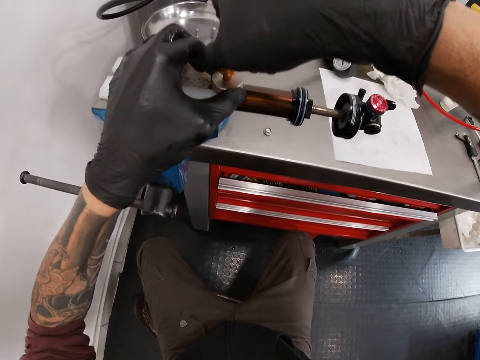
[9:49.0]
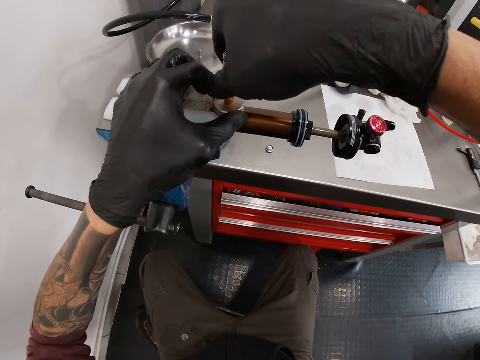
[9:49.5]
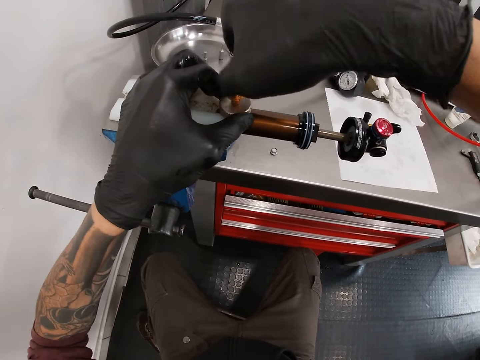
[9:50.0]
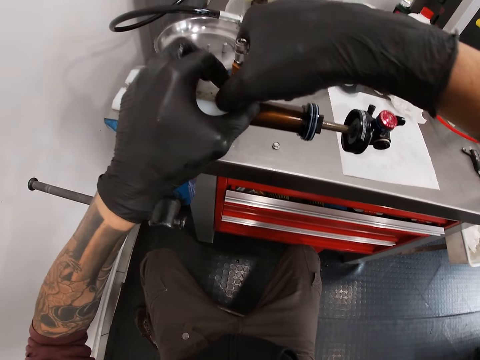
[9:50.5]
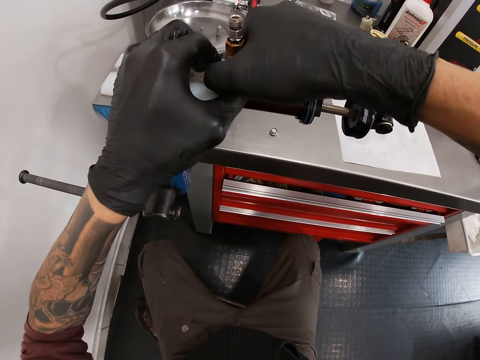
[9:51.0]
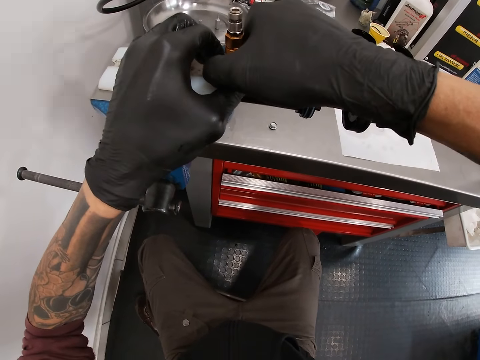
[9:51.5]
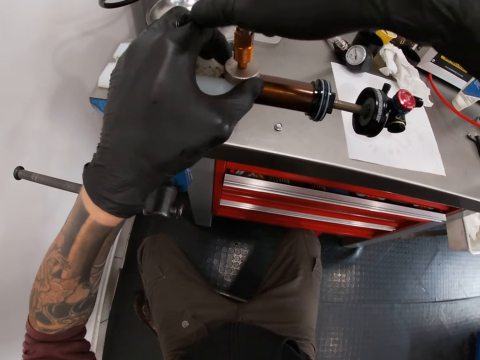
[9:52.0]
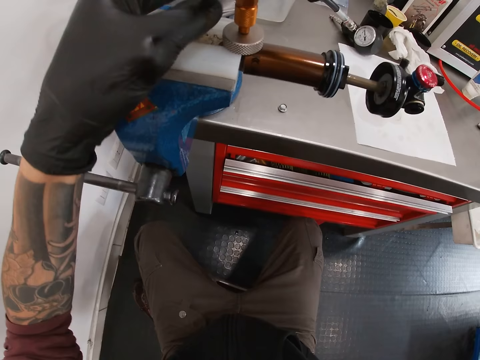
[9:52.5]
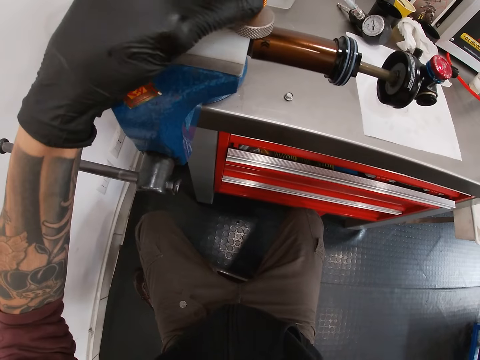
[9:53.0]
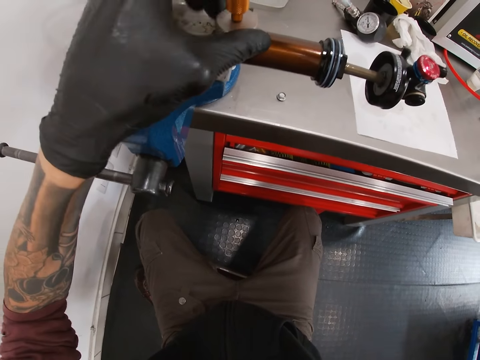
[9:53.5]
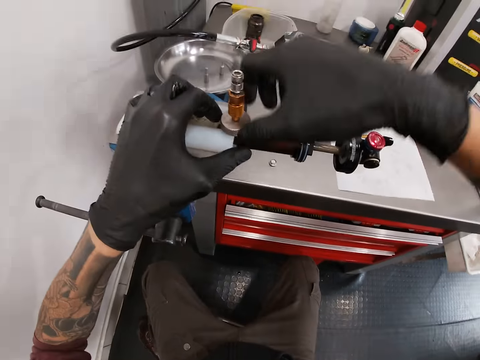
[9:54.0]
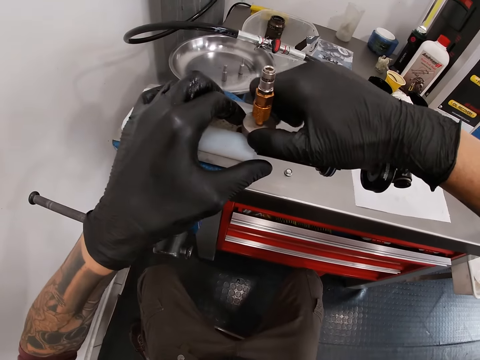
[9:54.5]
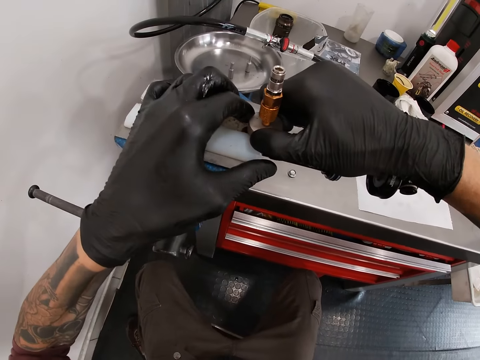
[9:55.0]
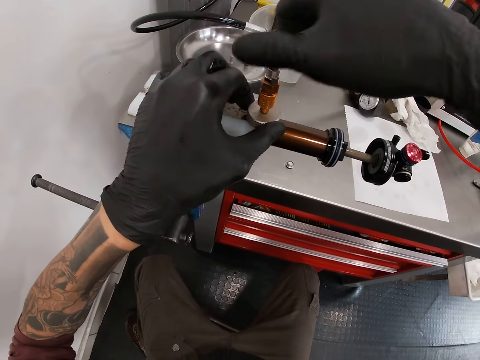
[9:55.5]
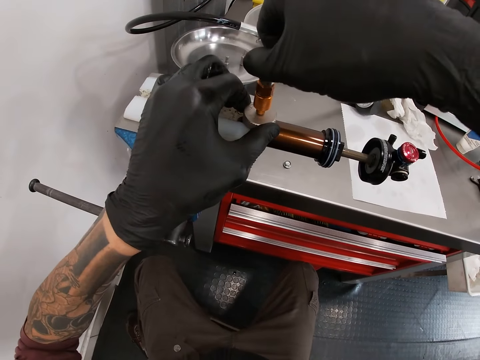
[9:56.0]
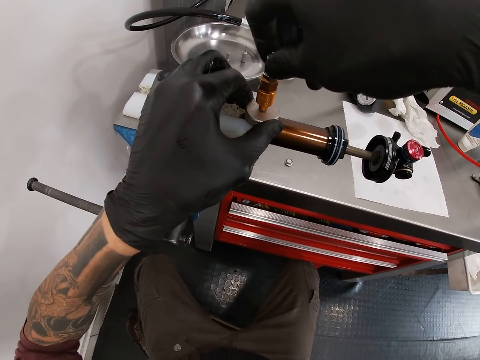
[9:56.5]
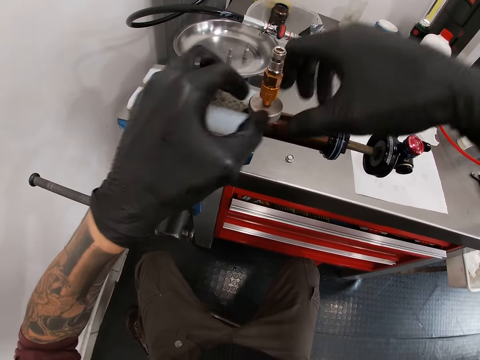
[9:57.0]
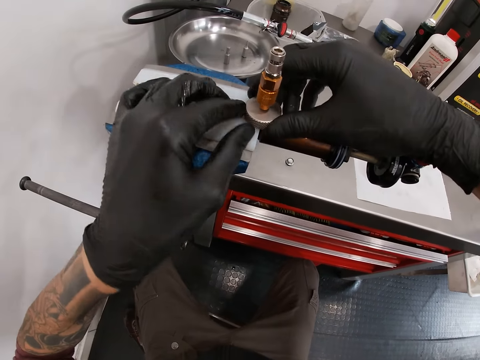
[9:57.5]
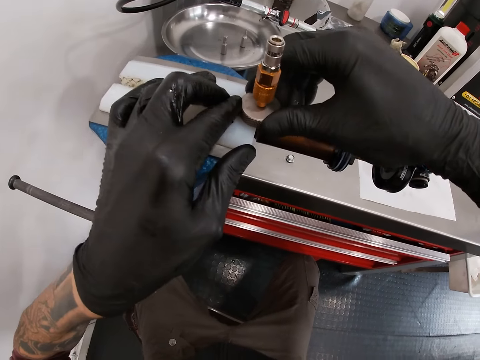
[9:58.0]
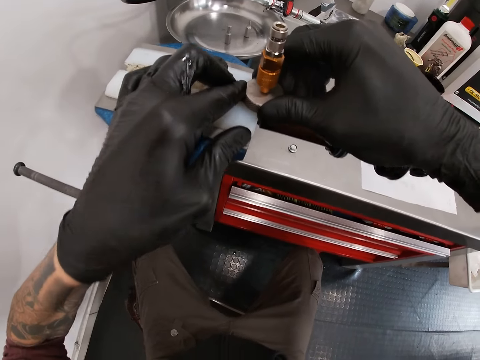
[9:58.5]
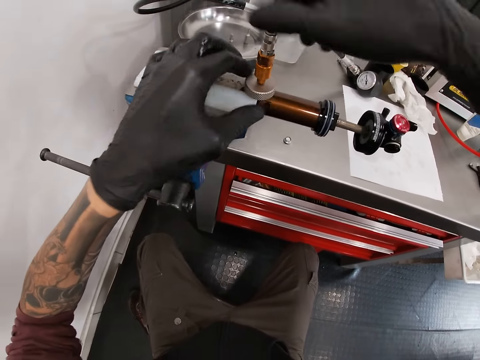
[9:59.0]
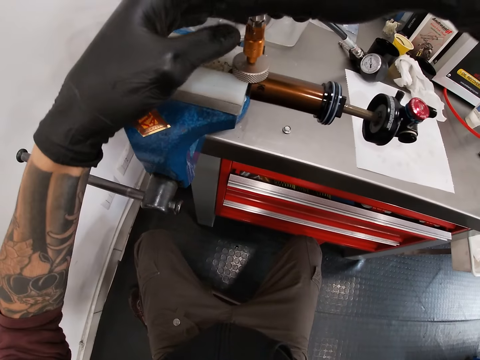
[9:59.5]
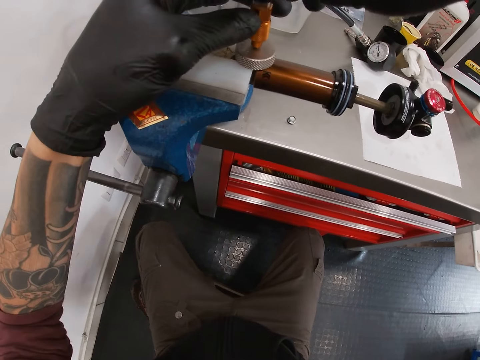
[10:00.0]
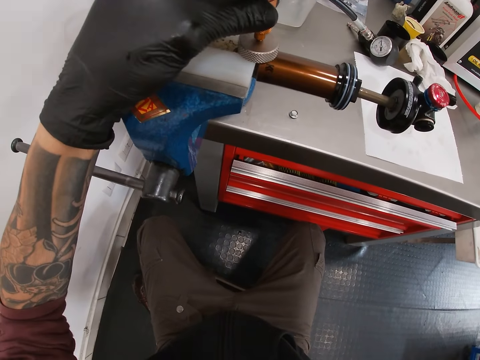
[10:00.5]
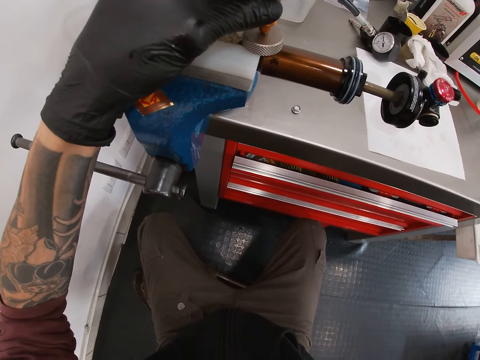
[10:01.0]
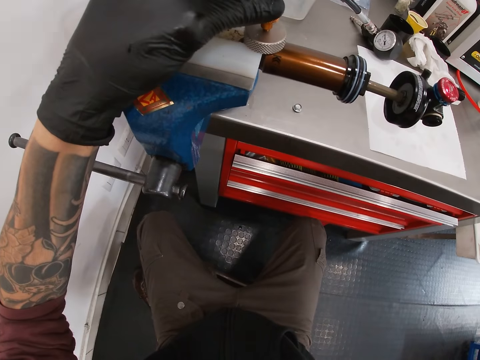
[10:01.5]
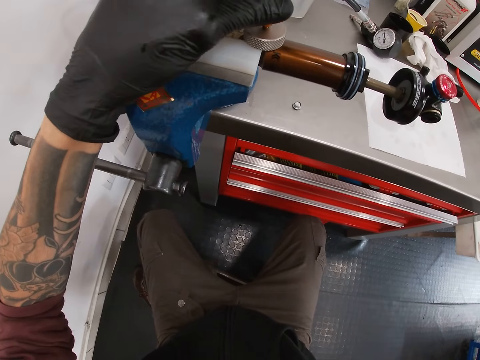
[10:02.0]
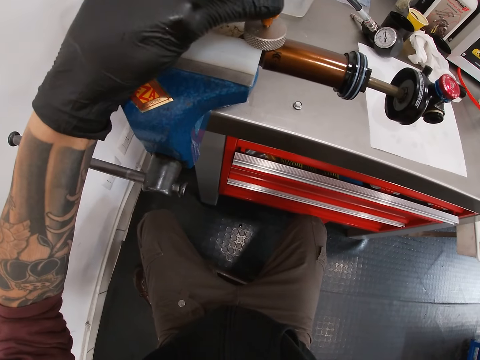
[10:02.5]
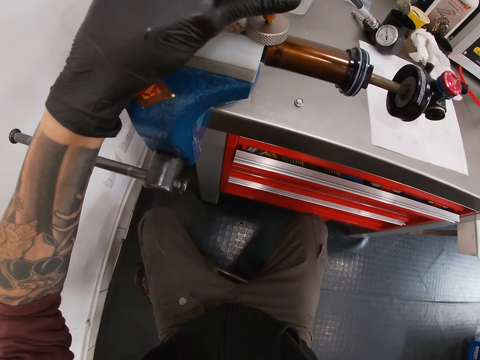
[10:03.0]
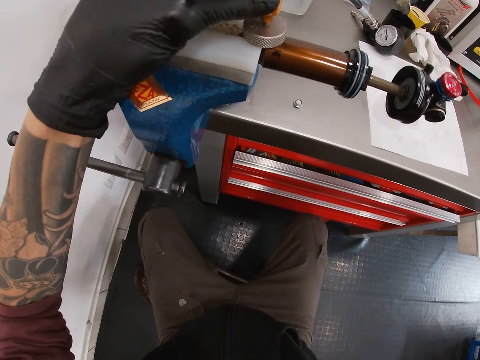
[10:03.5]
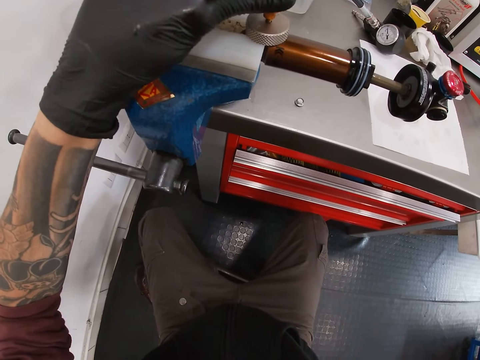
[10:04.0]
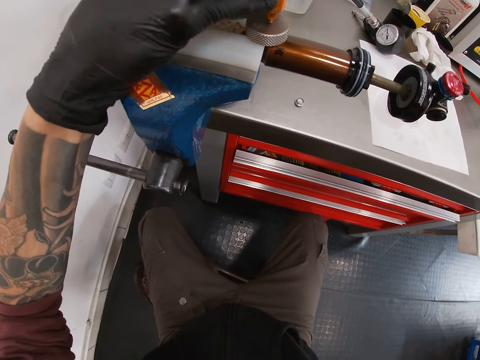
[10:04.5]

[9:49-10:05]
The camera wearer turns nuts. He turns something. He turns the nuts. He turns something. He turns the nuts. He loosens the nozzle from the valve handwheel with his left hand.

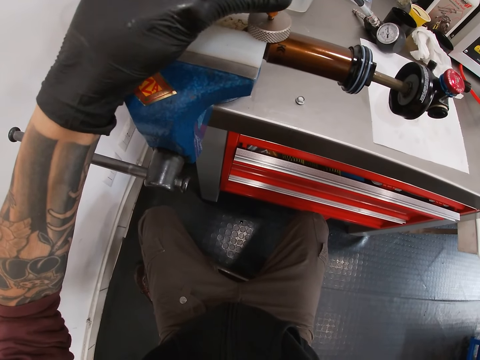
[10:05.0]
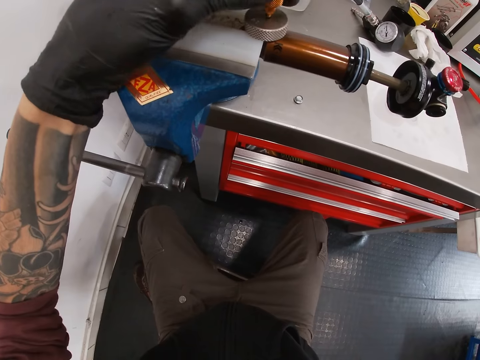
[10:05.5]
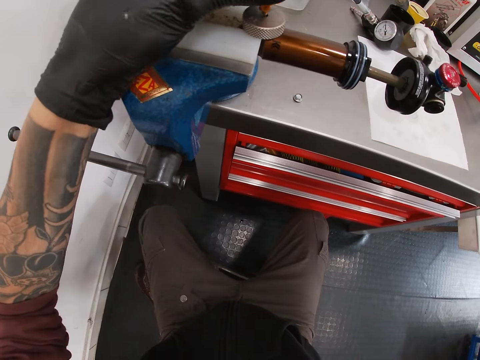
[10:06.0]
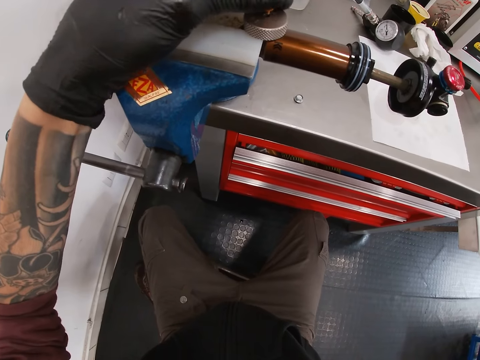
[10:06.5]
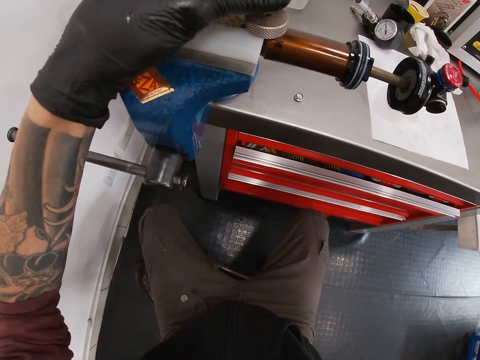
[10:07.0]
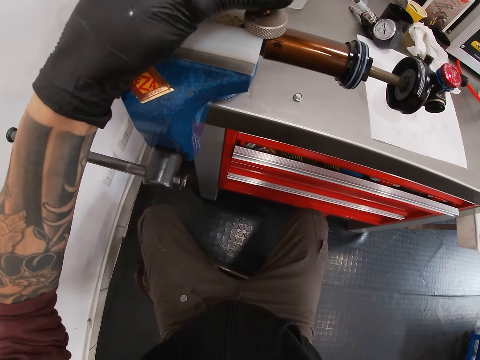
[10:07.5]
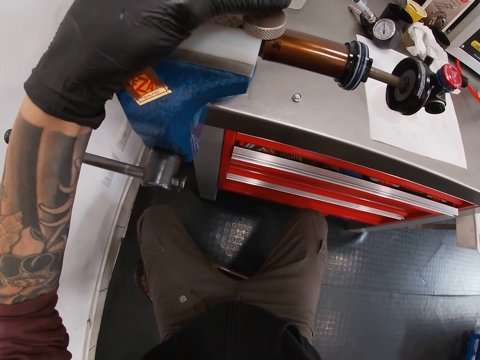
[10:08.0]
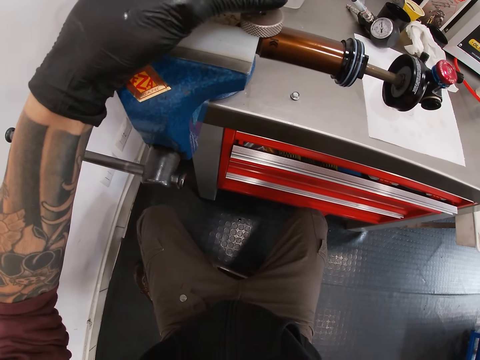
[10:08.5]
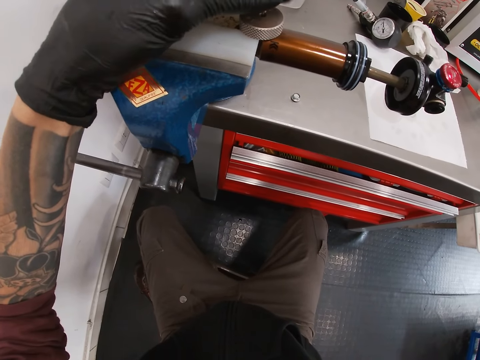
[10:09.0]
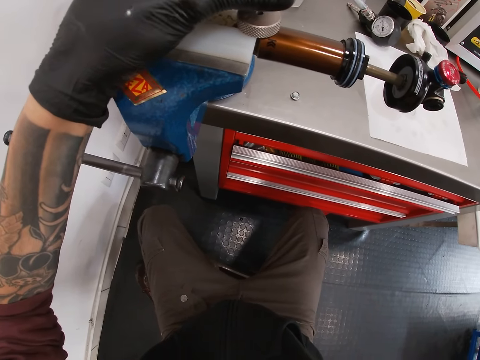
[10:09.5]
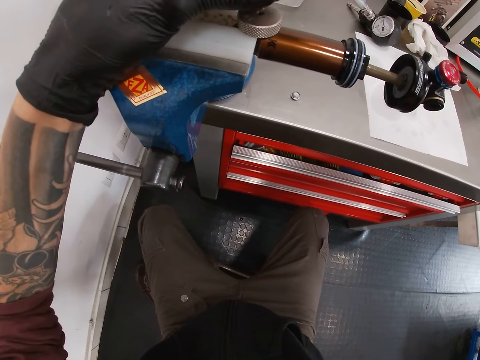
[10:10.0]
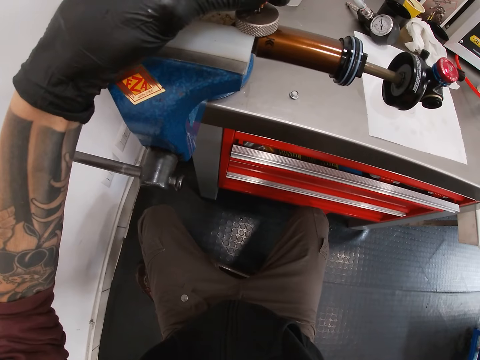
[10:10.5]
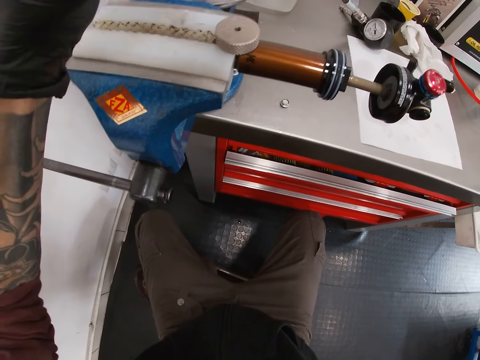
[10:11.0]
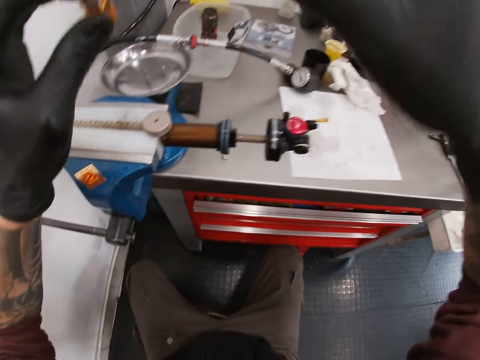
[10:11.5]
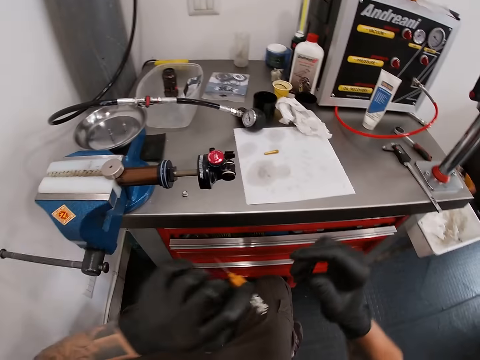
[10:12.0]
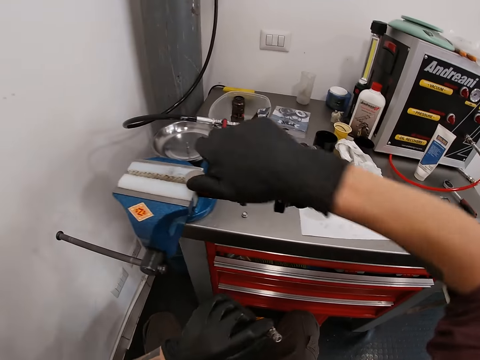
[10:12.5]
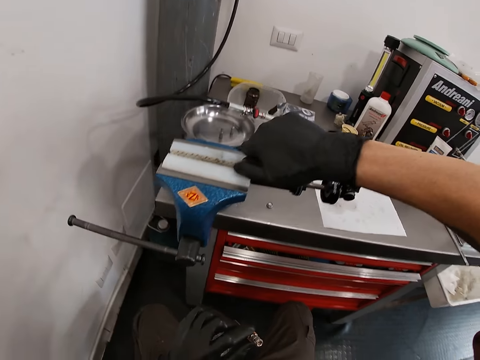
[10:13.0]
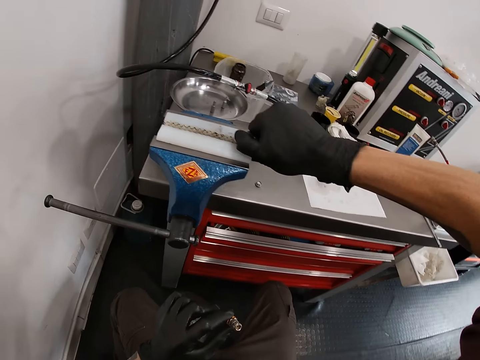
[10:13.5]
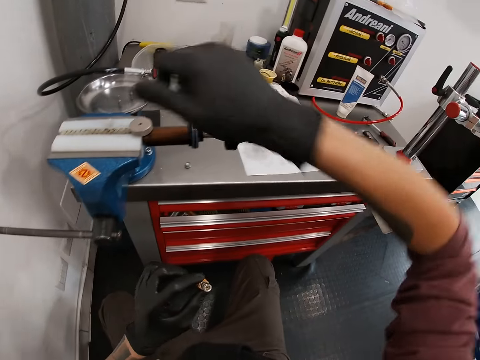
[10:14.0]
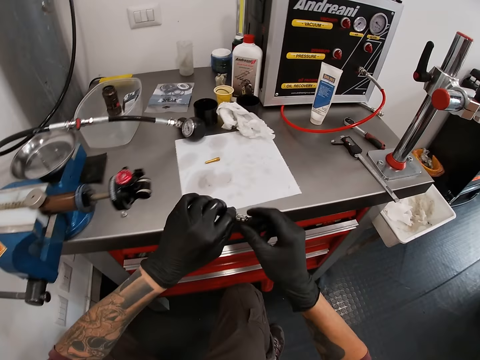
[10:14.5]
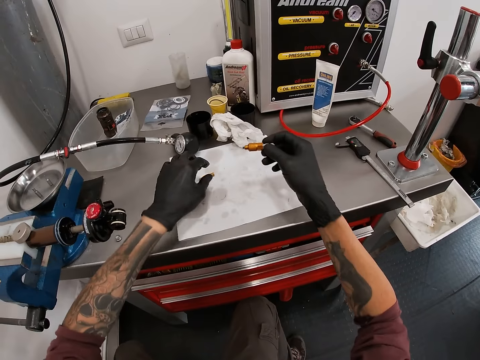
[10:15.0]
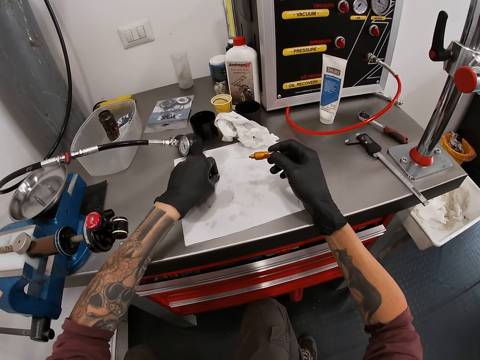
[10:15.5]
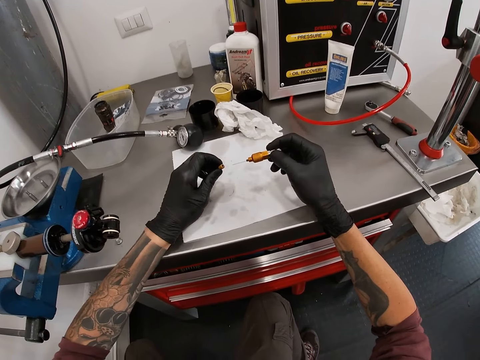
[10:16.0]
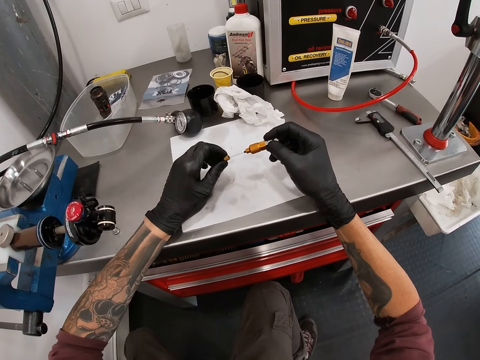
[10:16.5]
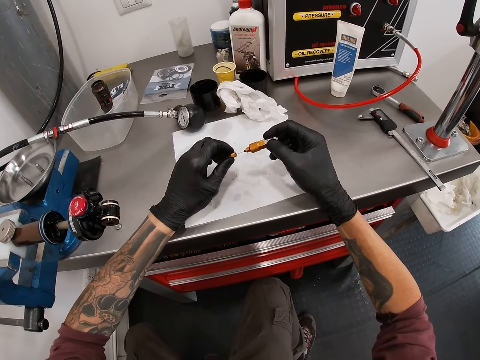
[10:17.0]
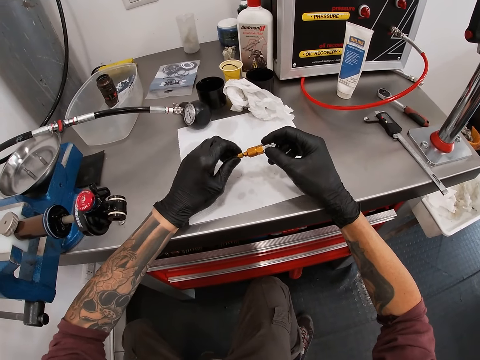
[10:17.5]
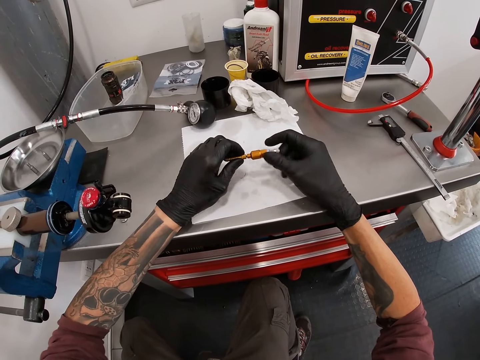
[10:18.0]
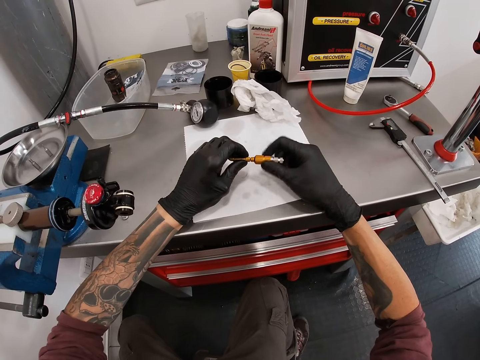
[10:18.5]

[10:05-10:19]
The camera wearer removes something. He holds the nozzle with his left hand. He loosens the valve handwheel with his right hand. He turns something. He holds the nozzle with his right hand. He picks up a nozzle from the table with his left hand. He couples the nozzles with both hands. He fixes something.
